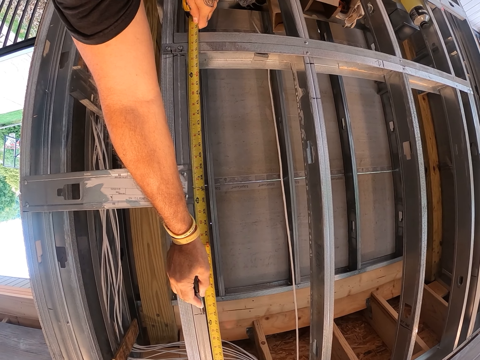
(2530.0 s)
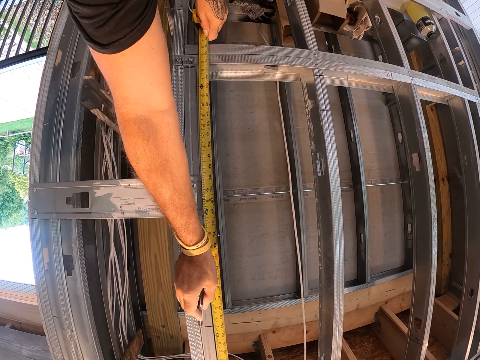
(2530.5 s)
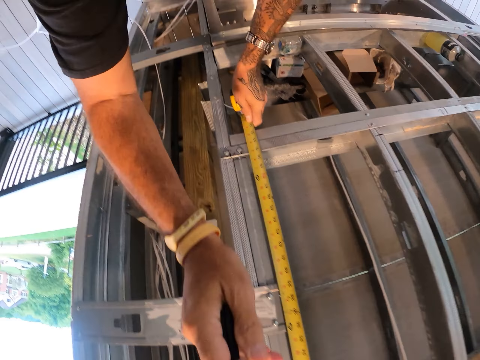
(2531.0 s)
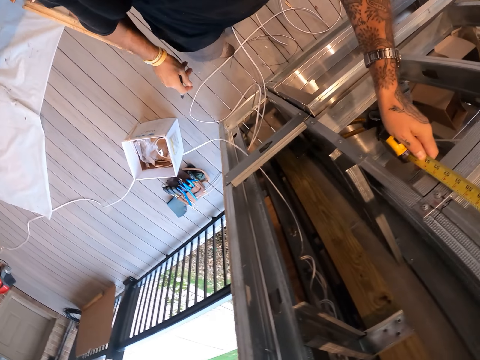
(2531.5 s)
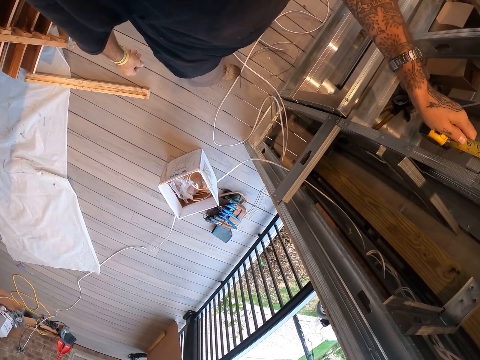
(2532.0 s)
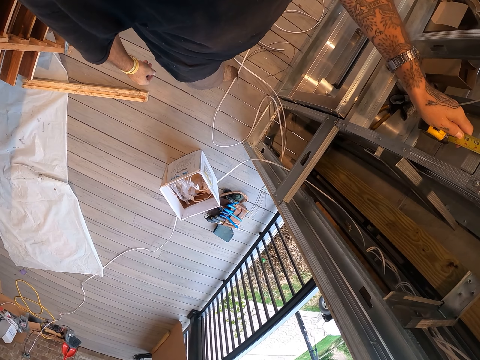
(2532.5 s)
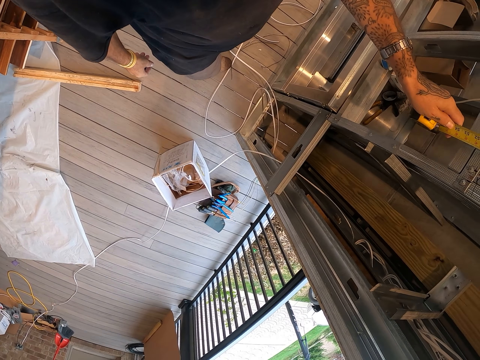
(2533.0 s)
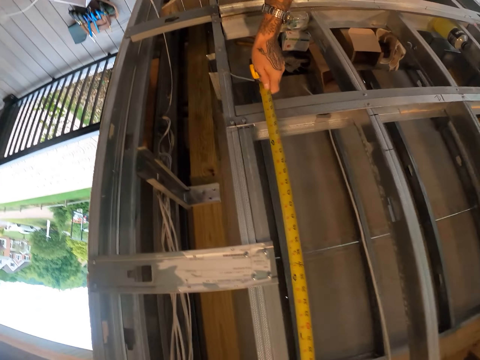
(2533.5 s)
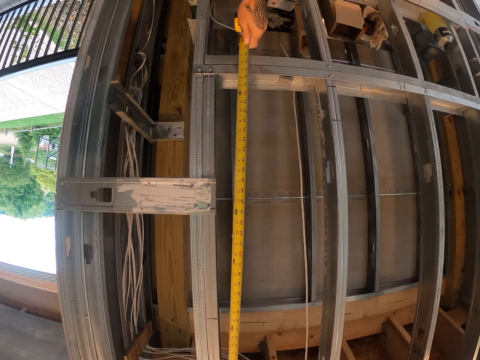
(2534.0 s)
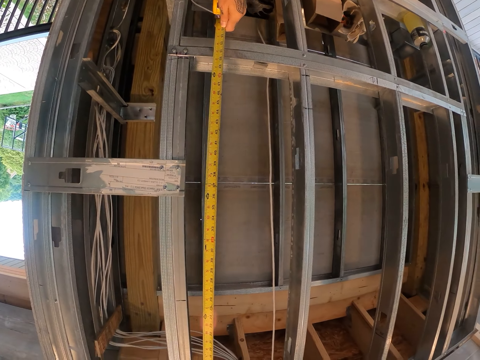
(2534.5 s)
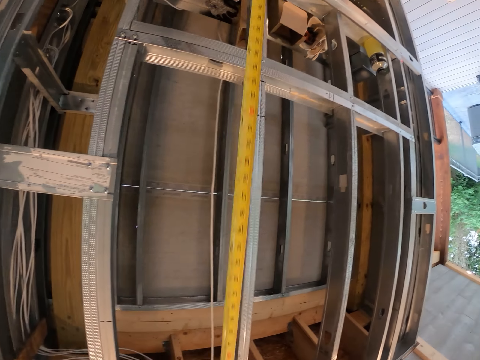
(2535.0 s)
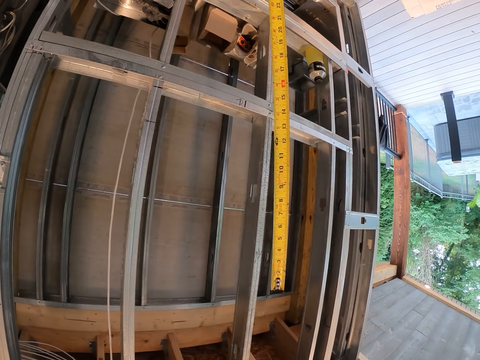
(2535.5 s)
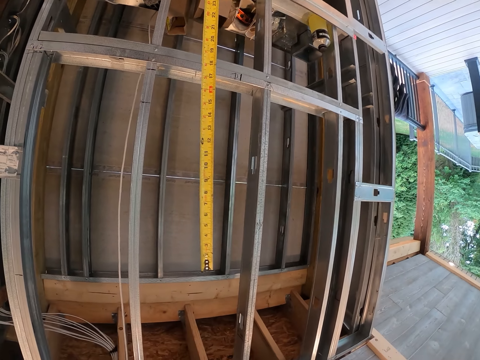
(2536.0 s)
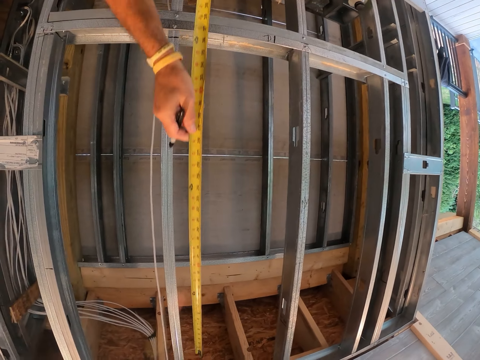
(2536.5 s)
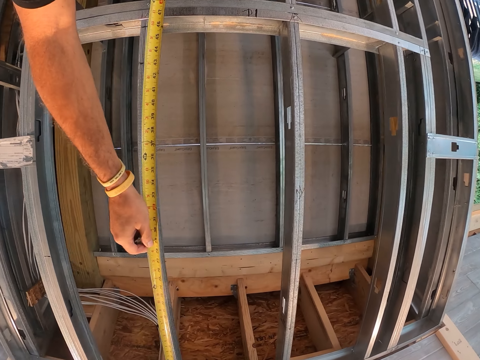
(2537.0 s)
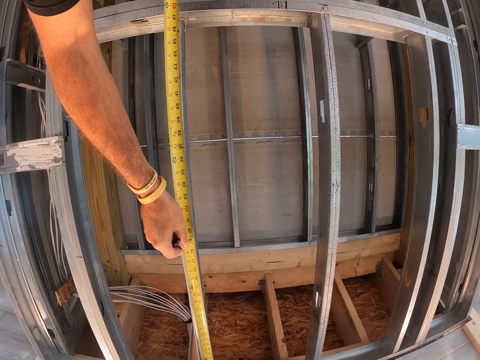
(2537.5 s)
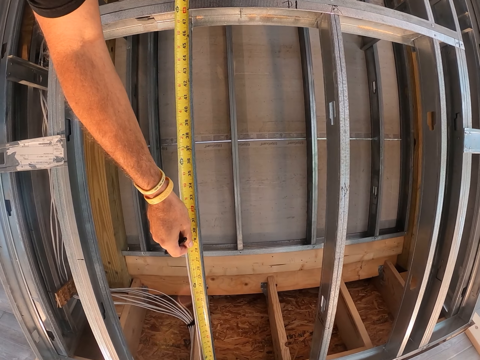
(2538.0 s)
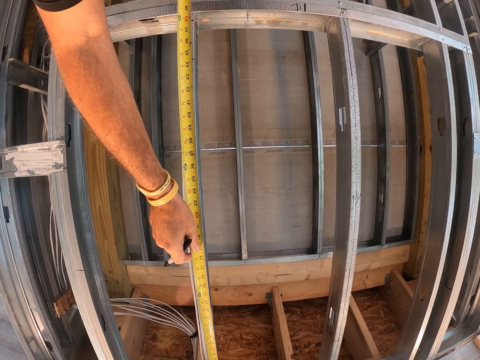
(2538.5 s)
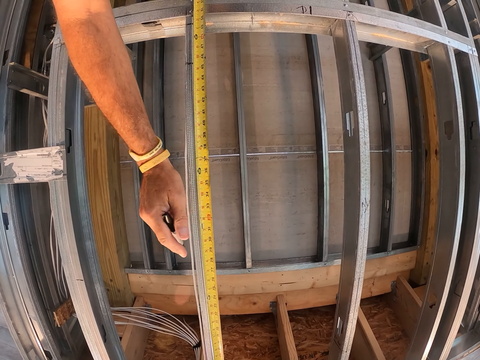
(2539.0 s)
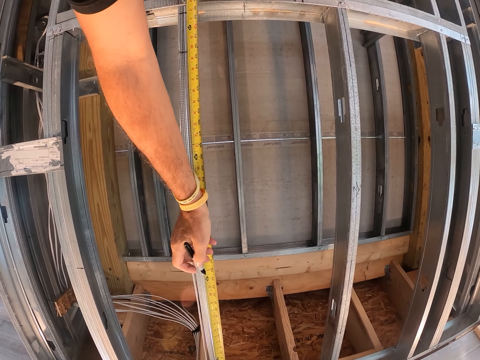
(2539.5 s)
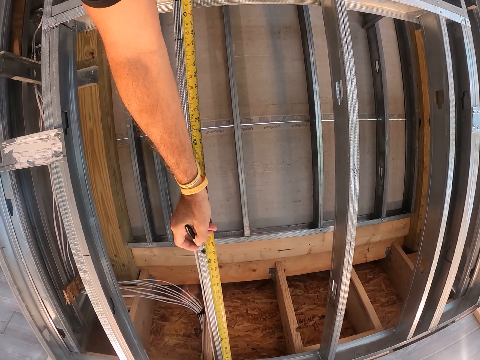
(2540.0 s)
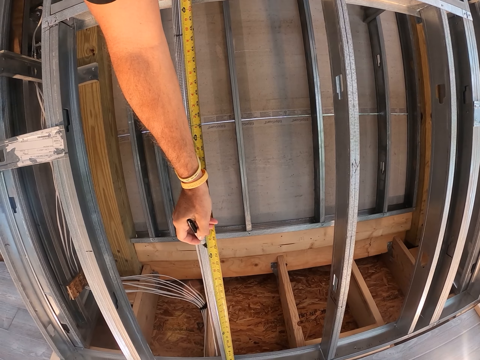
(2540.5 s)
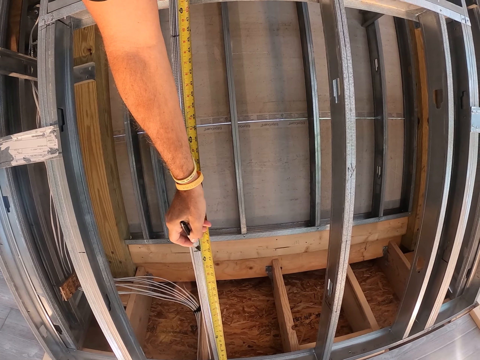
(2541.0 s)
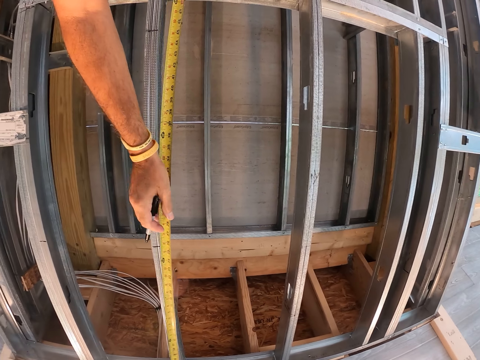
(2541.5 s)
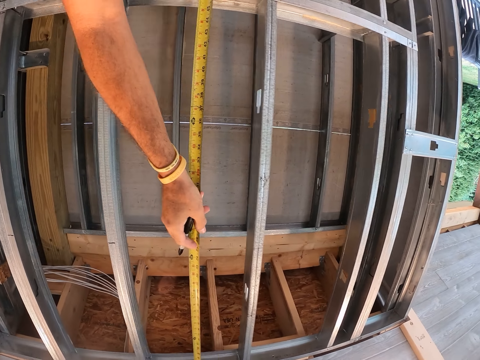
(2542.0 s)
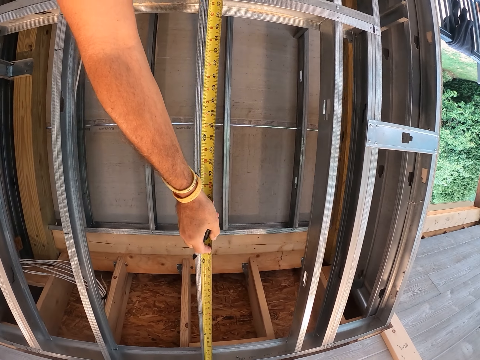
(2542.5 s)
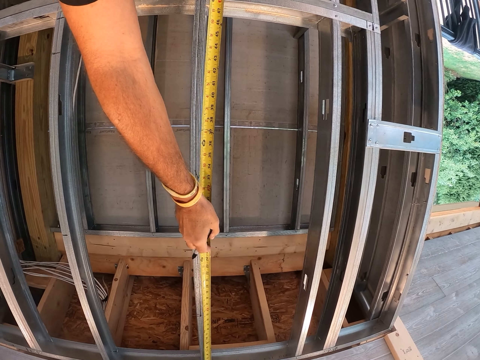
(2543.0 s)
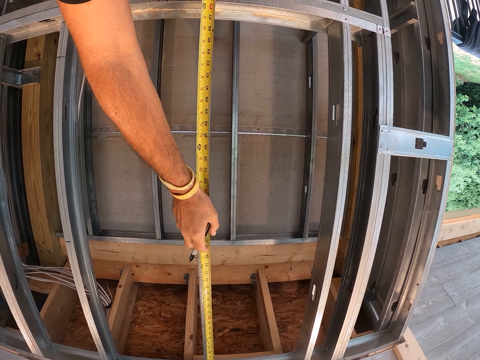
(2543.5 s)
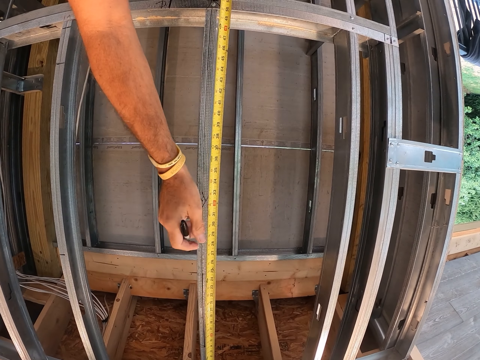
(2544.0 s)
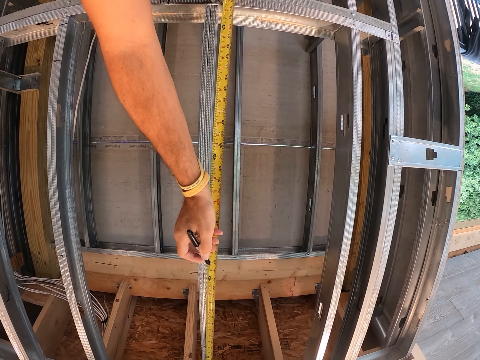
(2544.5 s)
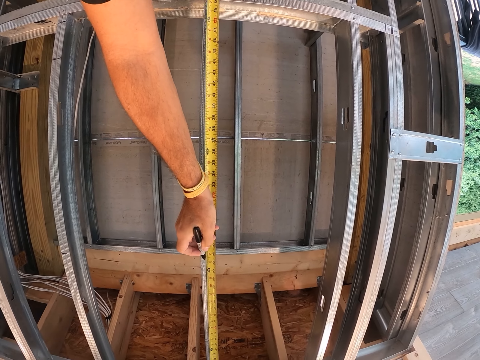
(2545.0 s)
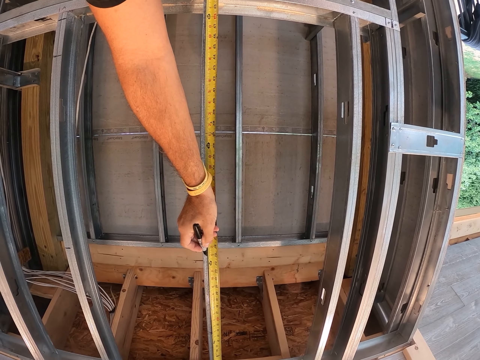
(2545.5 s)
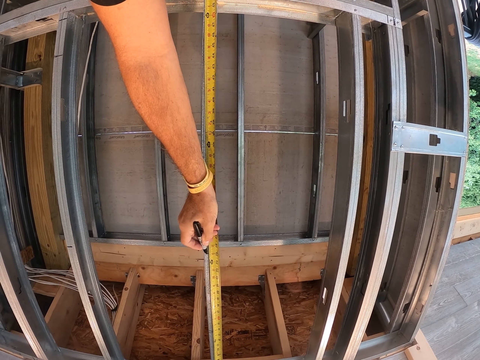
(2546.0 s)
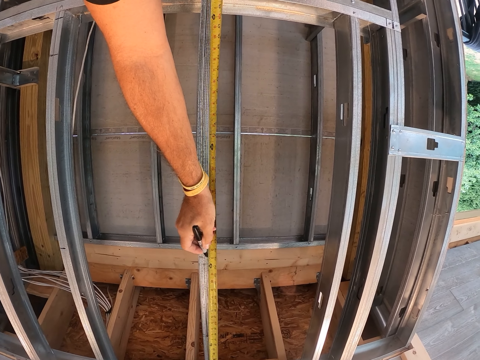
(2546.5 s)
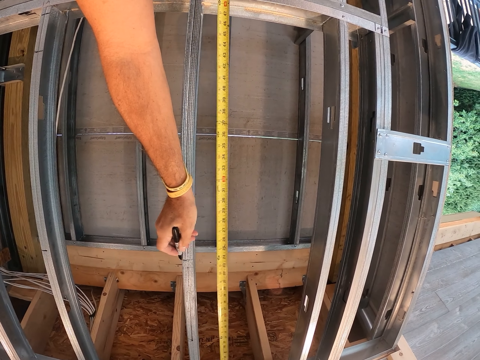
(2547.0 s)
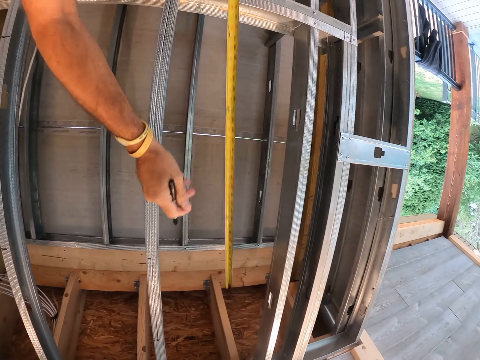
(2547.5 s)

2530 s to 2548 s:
The camera wearer stares at the tape measure on the steel frame wall. They remove the tape measure from the steel frame wall. They measure the steel frame wall with the tape measure. They mark on the steel frame wall with a mark pen. They measure the steel frame wall with the tape measure. They mark on the steel frame wall with the mark pen.

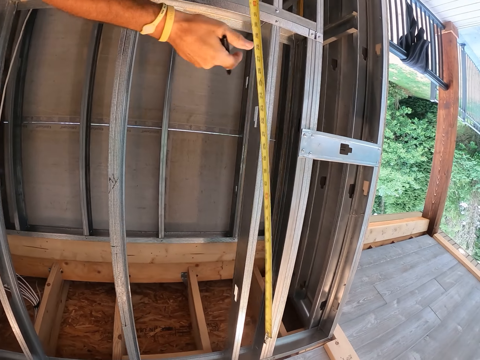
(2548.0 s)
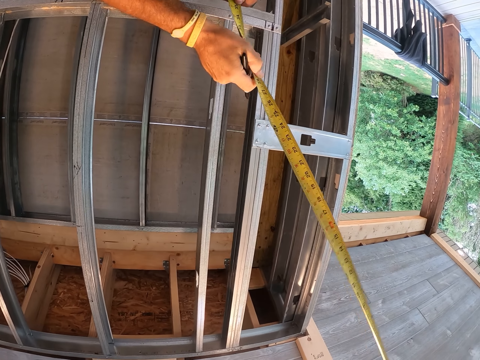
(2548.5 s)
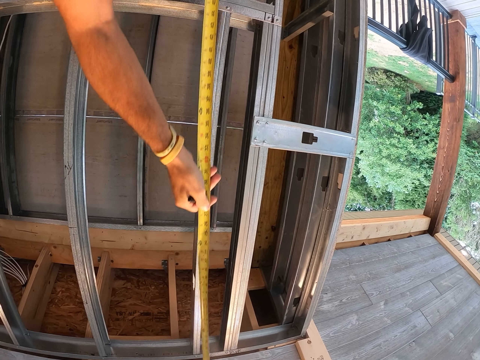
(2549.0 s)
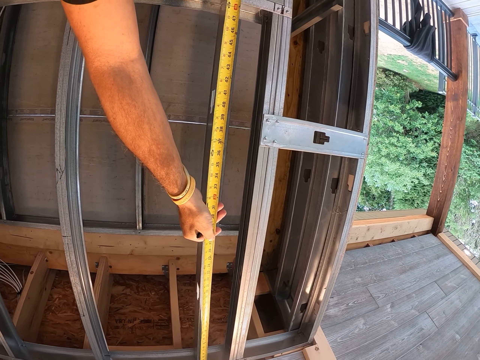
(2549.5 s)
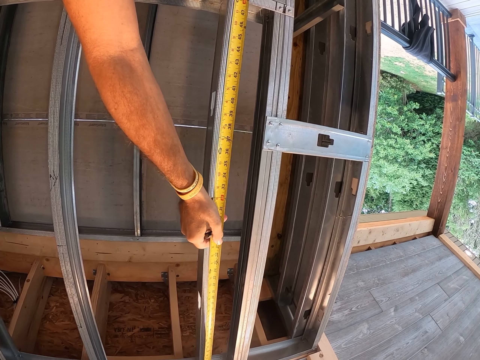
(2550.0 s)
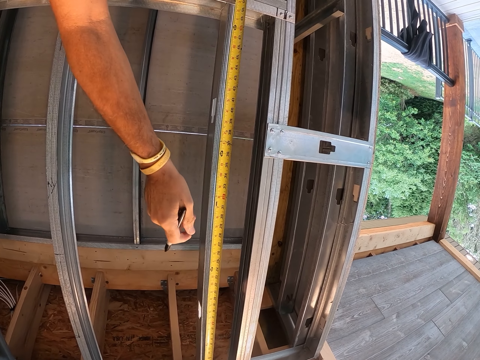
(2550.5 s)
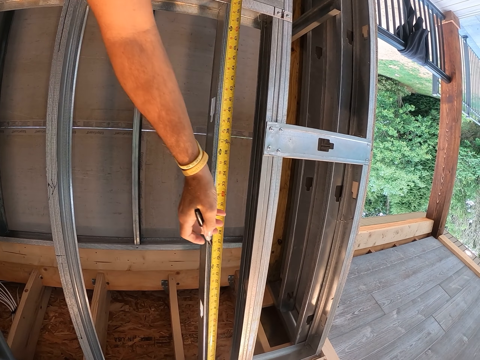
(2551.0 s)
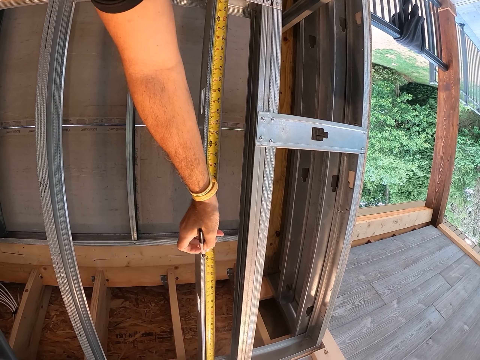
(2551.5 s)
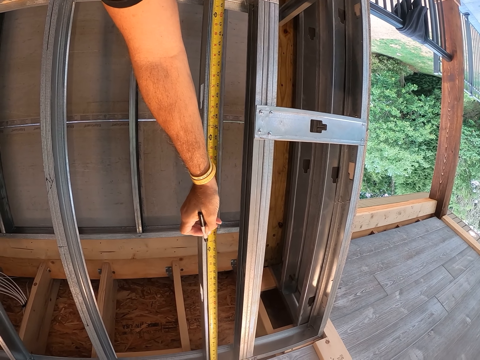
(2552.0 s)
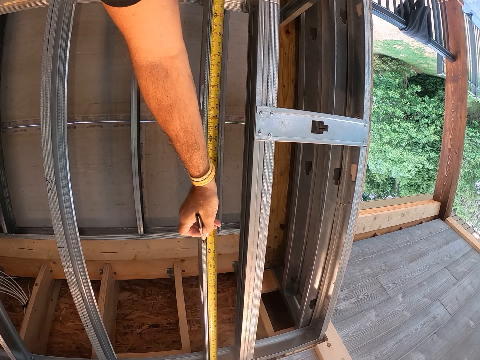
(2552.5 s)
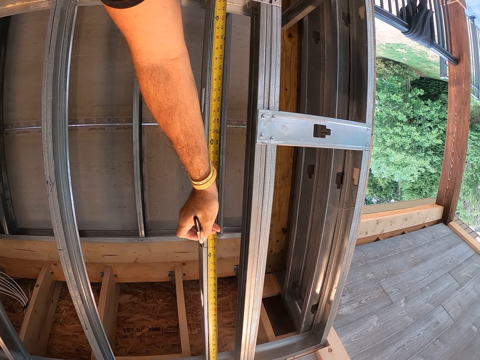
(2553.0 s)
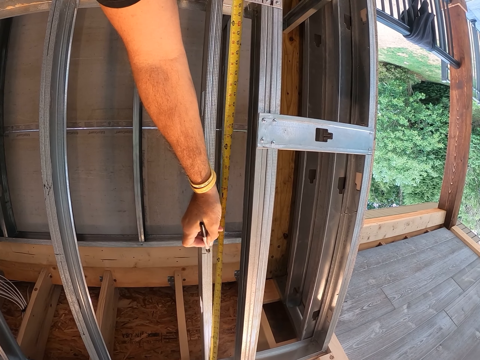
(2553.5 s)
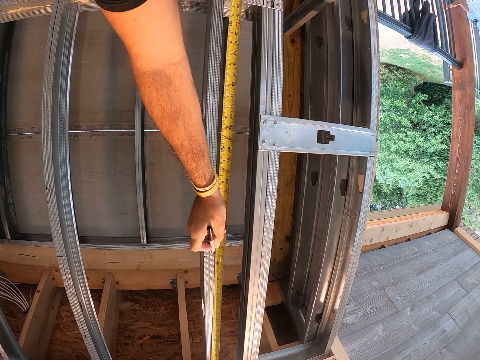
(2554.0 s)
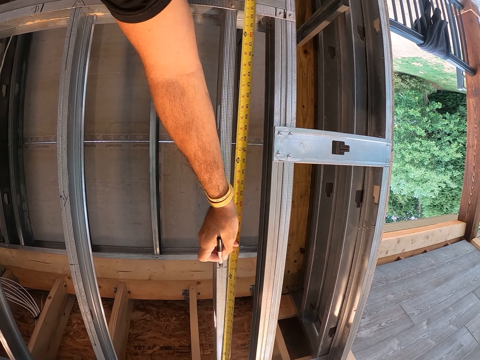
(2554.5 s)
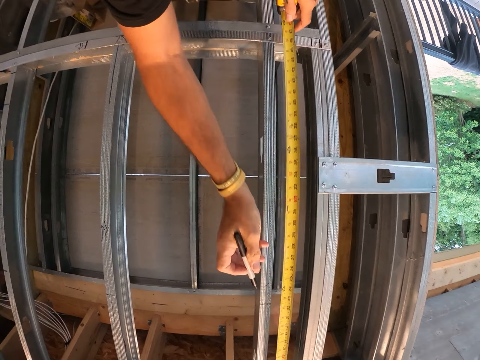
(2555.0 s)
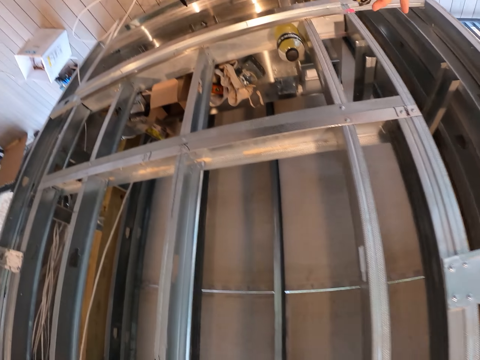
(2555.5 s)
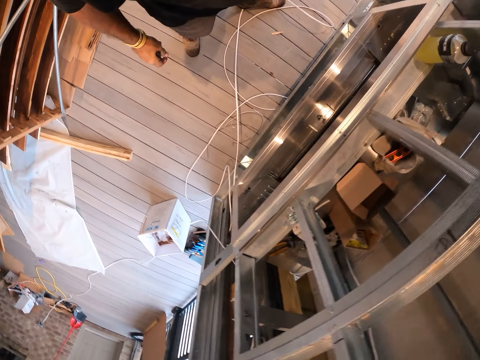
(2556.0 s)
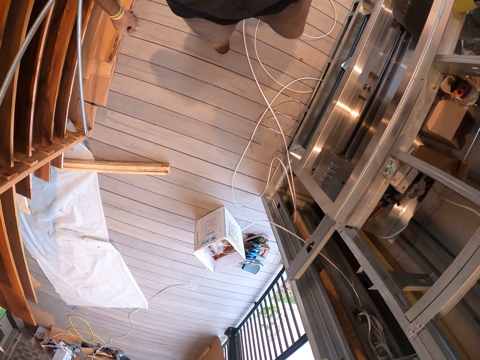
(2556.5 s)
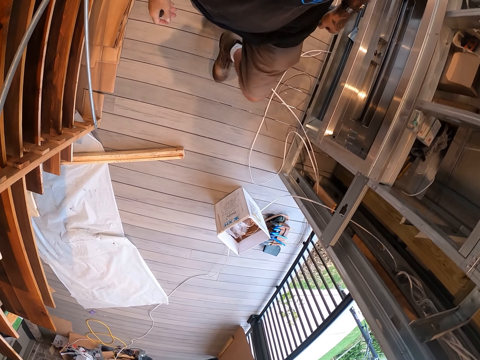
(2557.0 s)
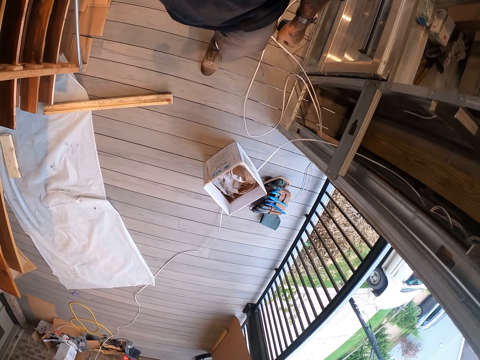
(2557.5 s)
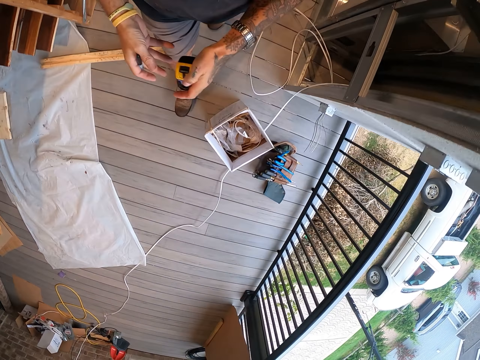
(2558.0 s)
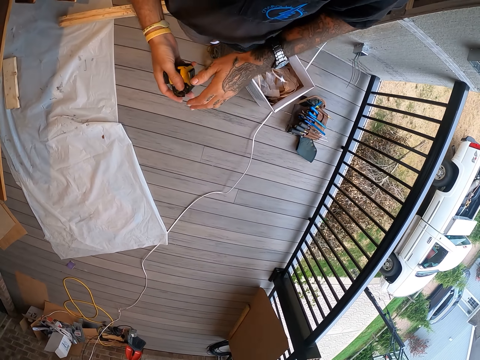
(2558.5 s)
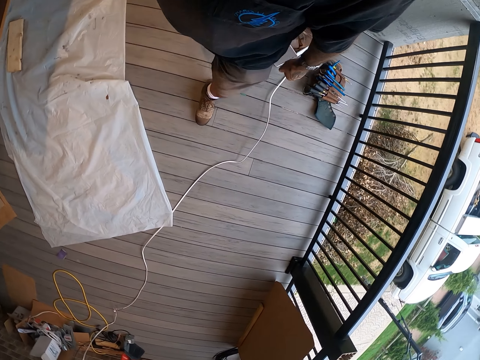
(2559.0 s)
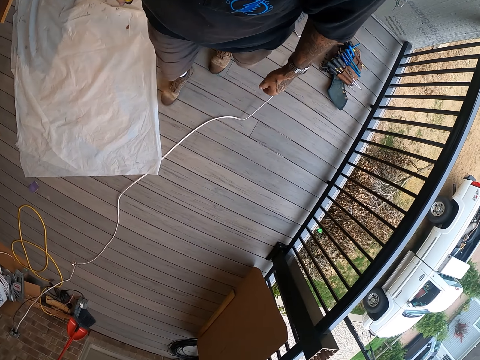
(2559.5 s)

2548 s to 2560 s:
The camera wearer measures the steel frame wall with a tape measure. They mark on the steel frame wall with a mark pen. They remove the tape measure from the steel frame wall. They walk around the workshop.
